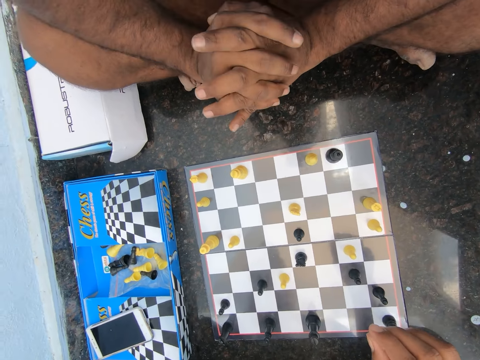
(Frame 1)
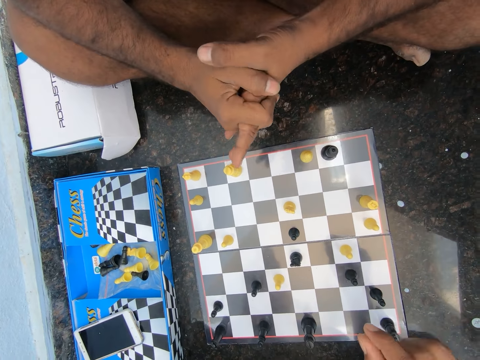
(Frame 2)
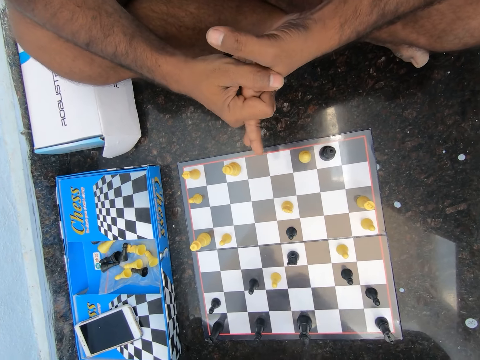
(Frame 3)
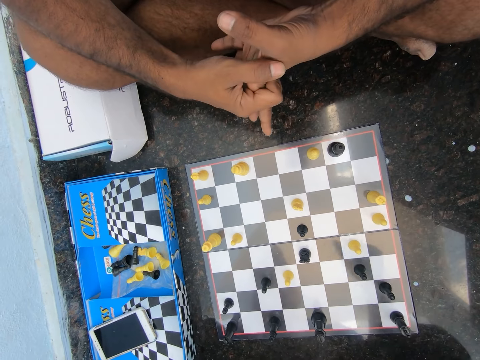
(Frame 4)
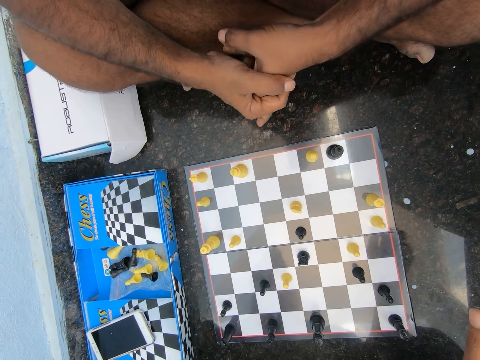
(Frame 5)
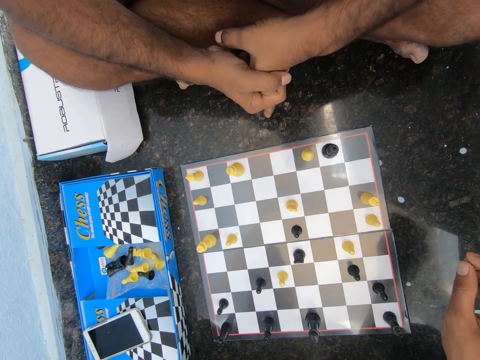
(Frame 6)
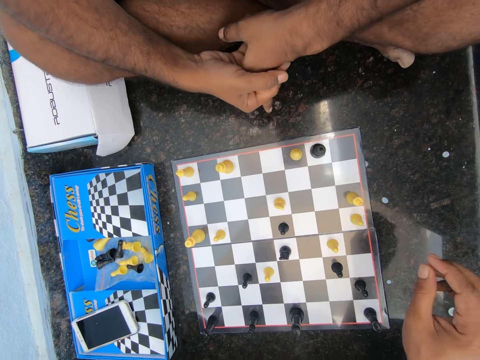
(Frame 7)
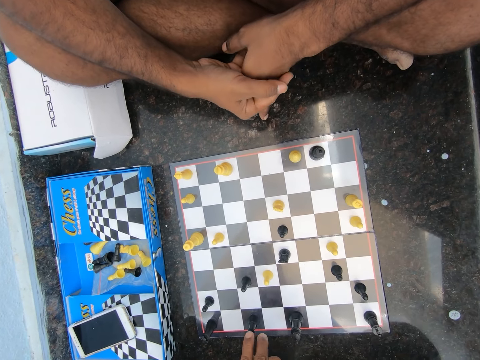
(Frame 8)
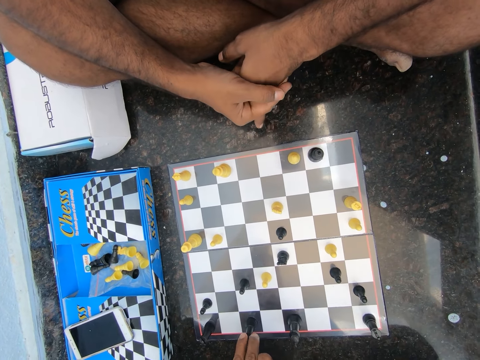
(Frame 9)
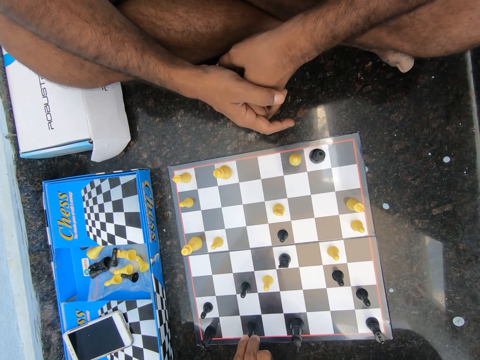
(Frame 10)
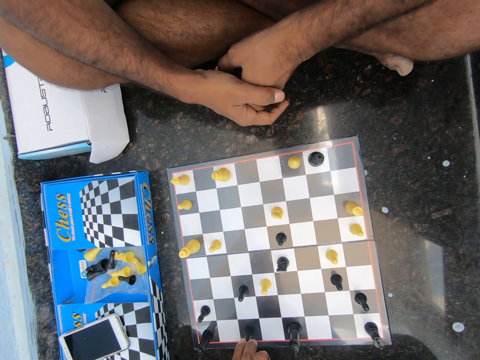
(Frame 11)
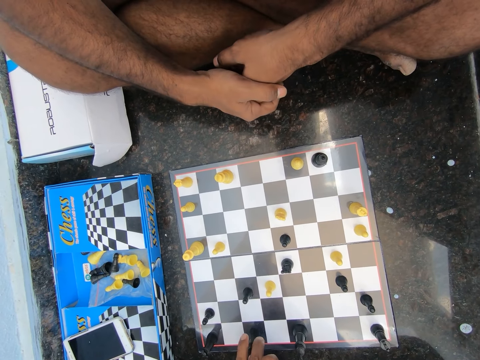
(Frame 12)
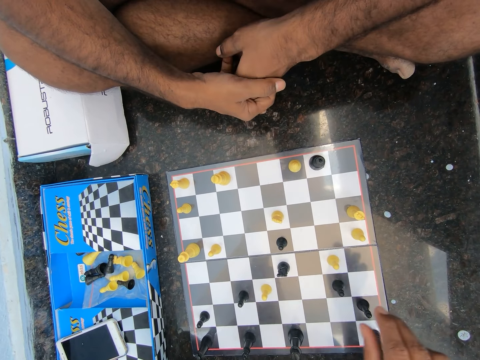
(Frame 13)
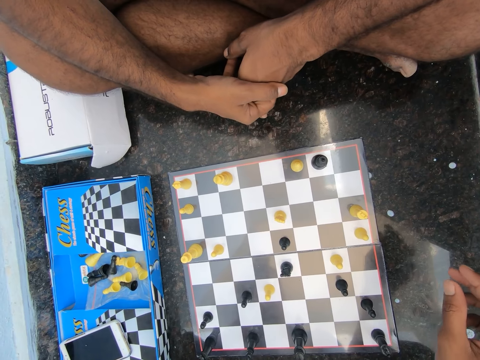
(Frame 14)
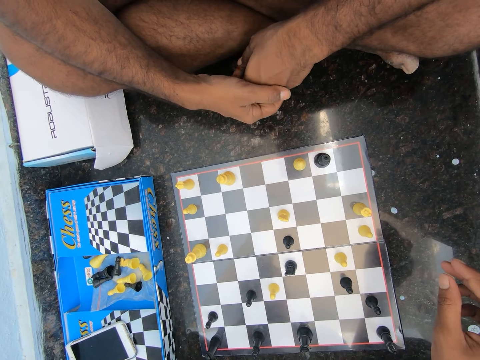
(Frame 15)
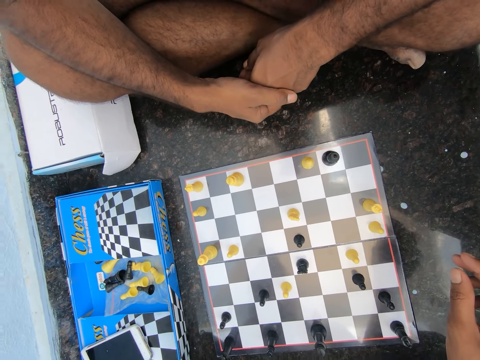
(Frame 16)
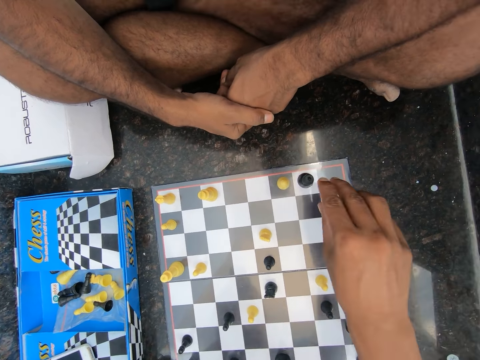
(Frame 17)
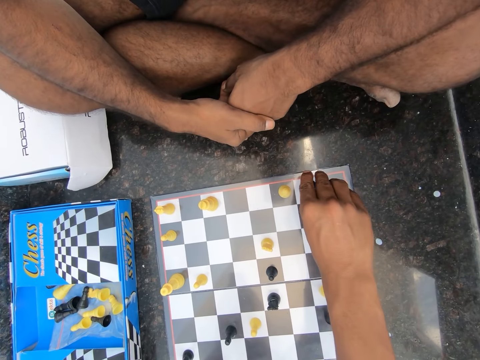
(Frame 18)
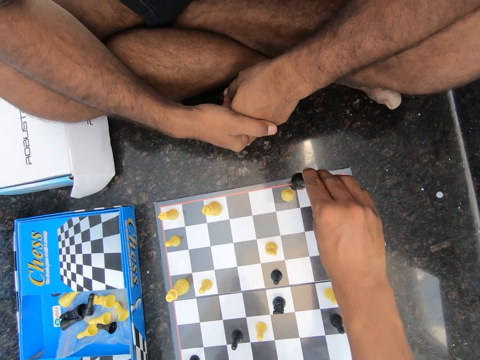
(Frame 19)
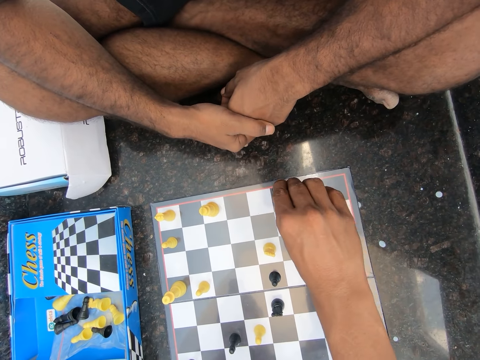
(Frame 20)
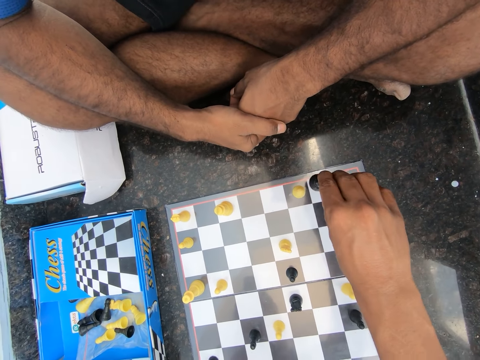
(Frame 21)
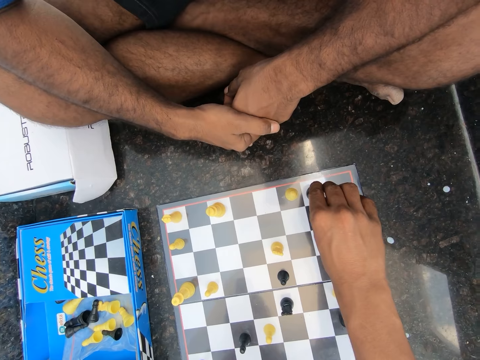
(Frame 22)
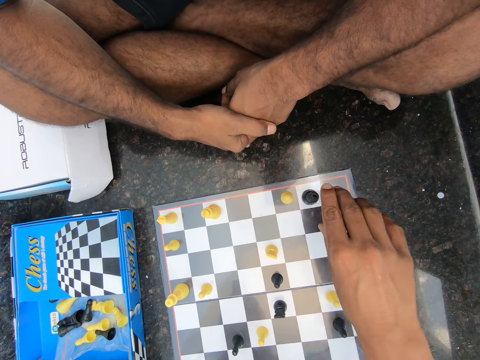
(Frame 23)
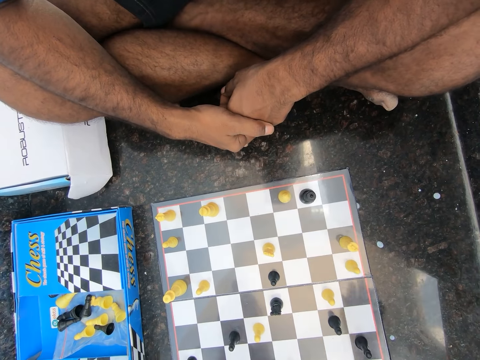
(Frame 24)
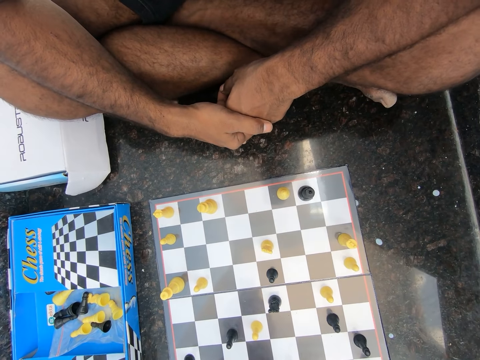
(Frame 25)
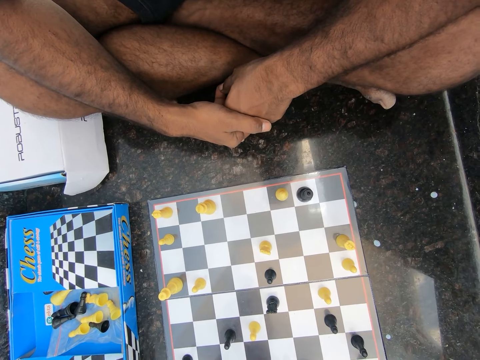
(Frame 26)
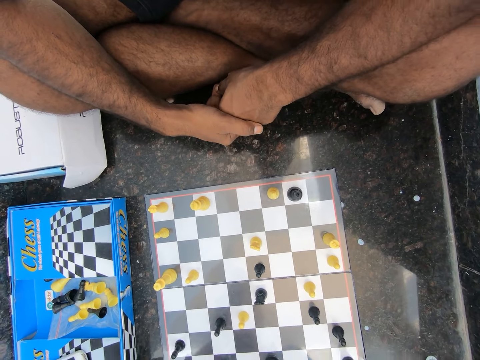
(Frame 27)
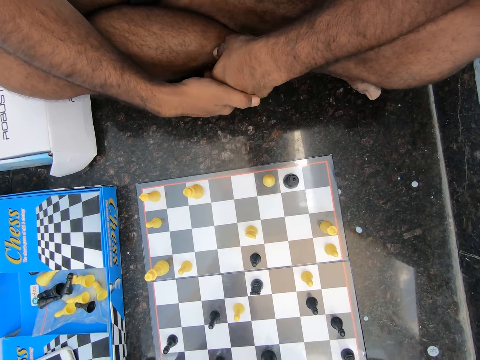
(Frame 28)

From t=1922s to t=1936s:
The camera wearer holds a chess pawn. They move a hand over the chess board. They move the chess pawn across the chess board. They play chess on the floor in the room. They move a hand over the chess board. They look at the chess board.

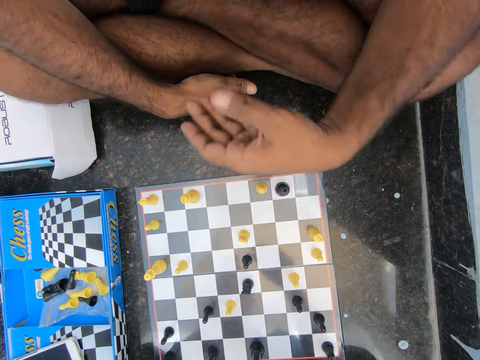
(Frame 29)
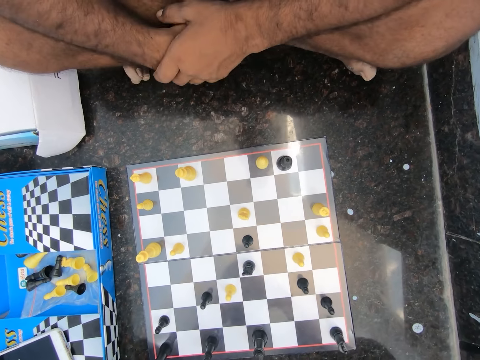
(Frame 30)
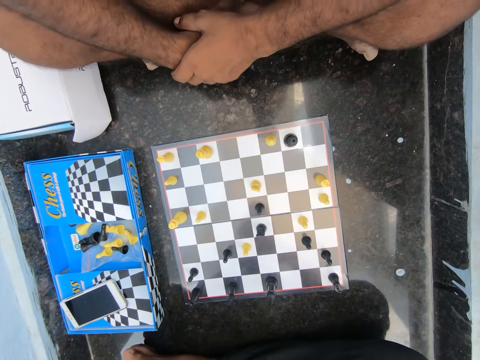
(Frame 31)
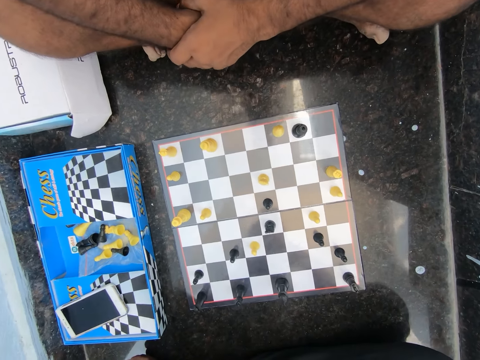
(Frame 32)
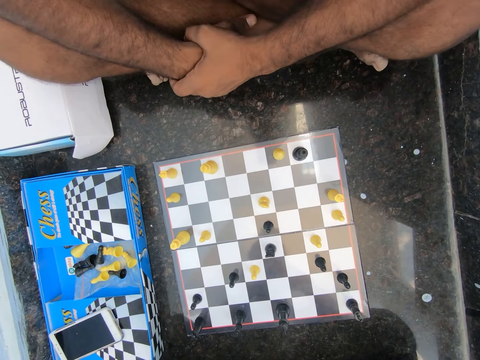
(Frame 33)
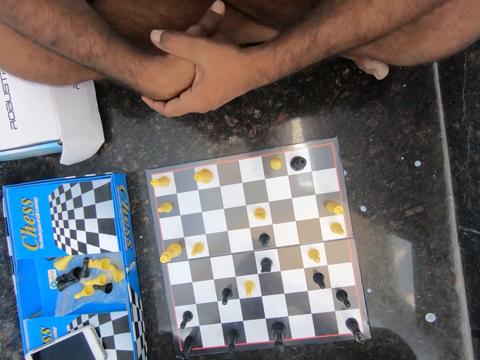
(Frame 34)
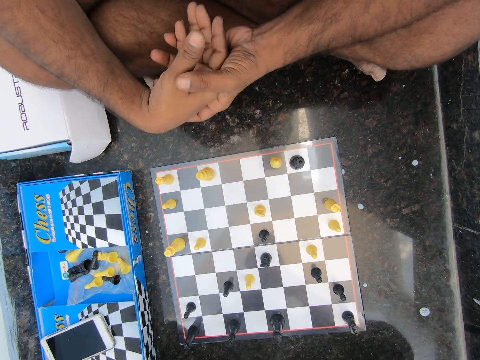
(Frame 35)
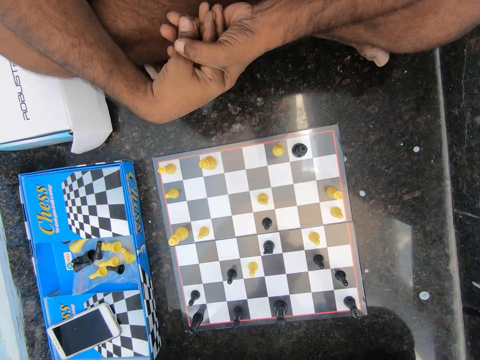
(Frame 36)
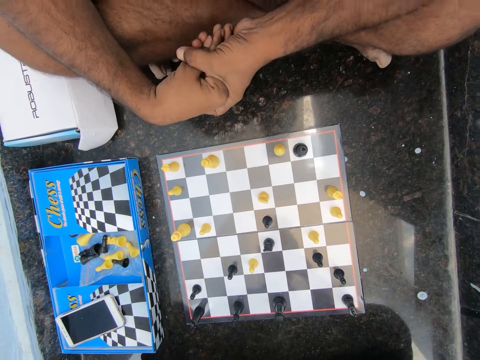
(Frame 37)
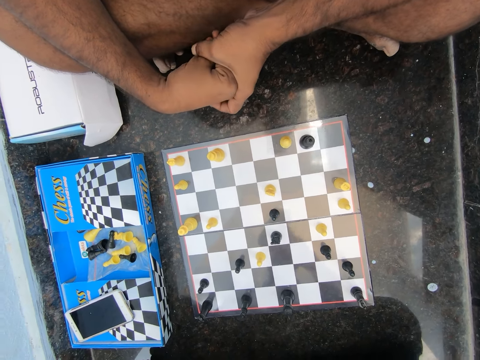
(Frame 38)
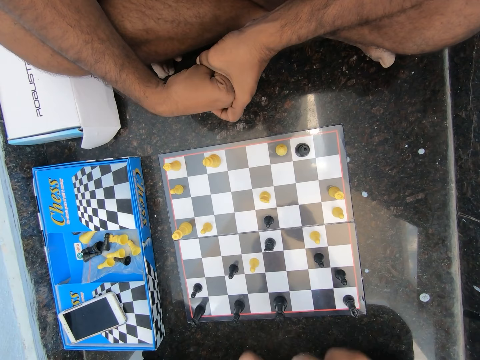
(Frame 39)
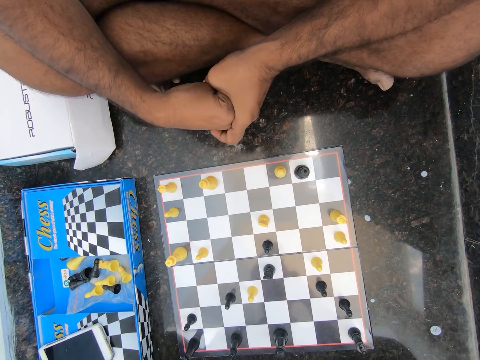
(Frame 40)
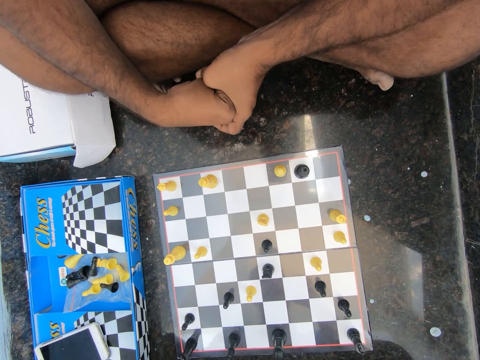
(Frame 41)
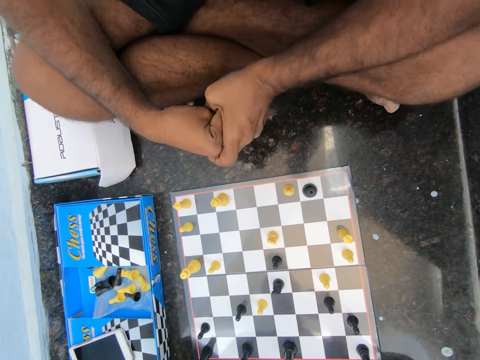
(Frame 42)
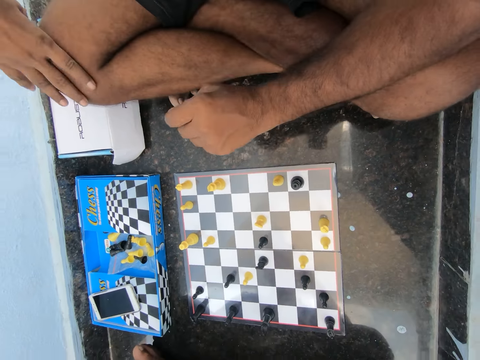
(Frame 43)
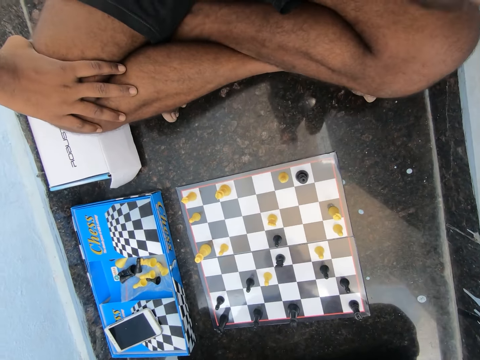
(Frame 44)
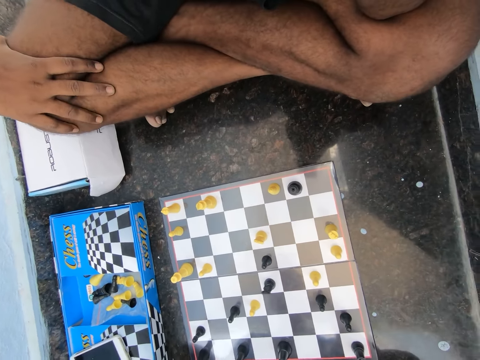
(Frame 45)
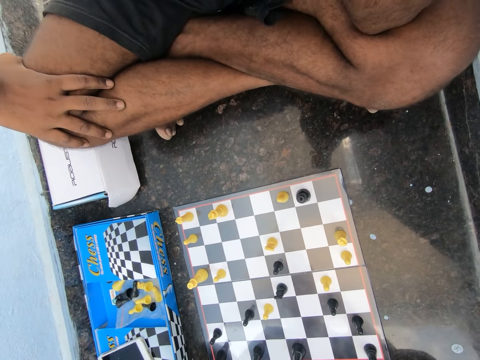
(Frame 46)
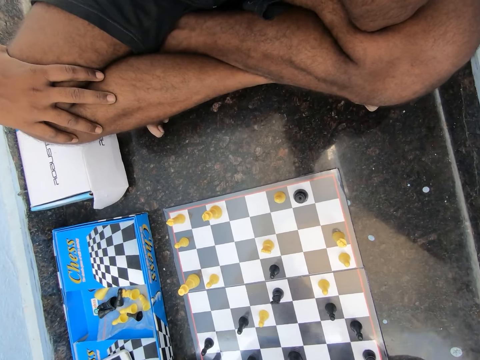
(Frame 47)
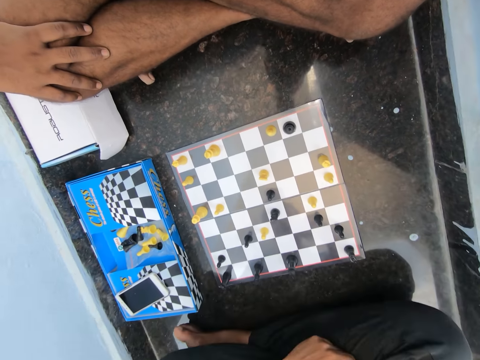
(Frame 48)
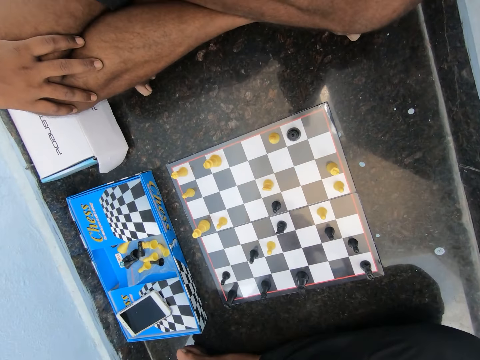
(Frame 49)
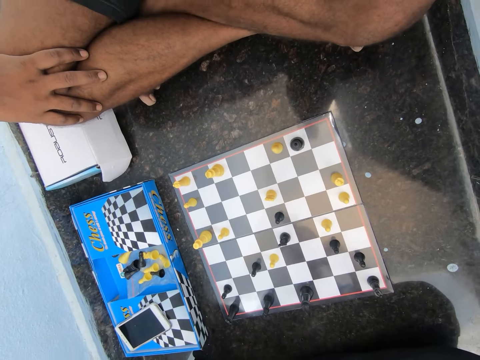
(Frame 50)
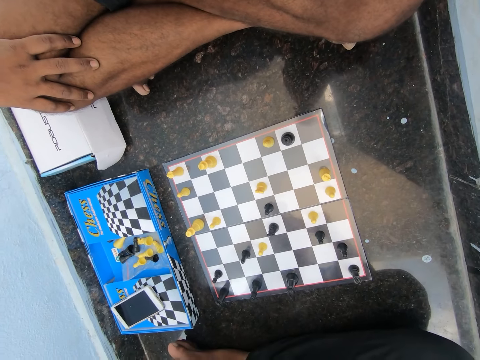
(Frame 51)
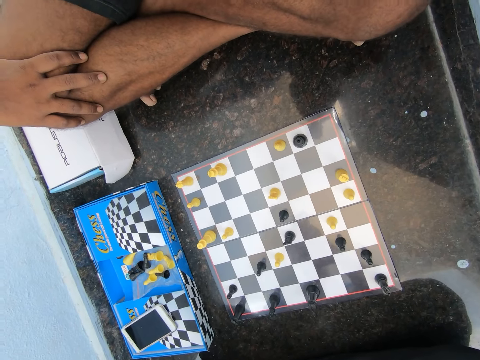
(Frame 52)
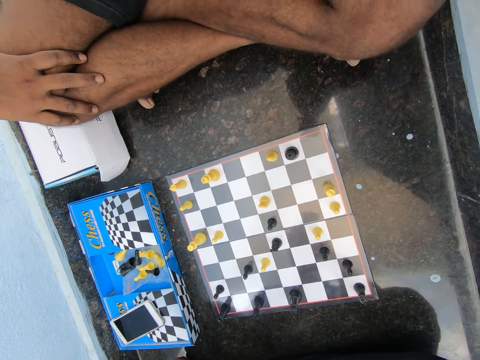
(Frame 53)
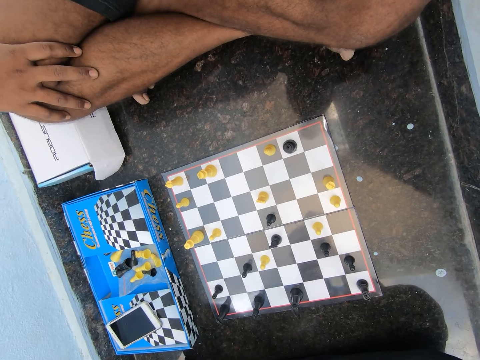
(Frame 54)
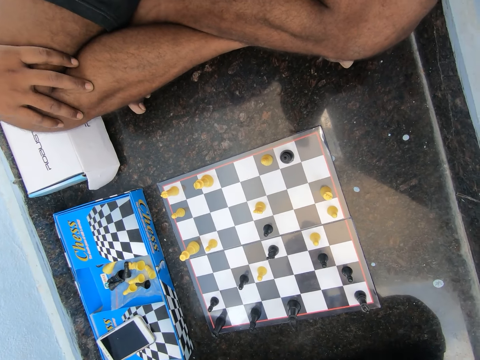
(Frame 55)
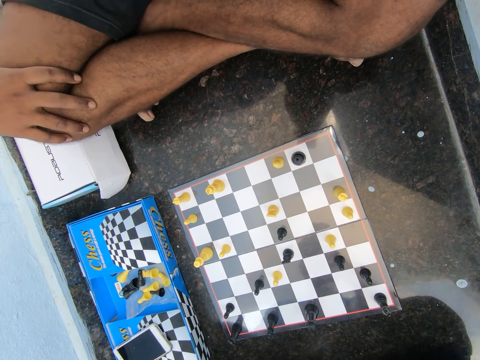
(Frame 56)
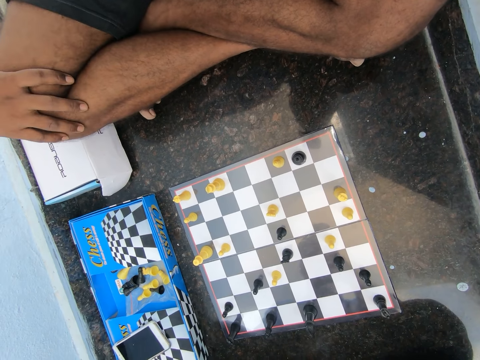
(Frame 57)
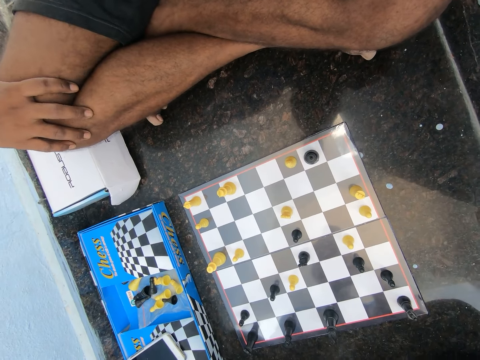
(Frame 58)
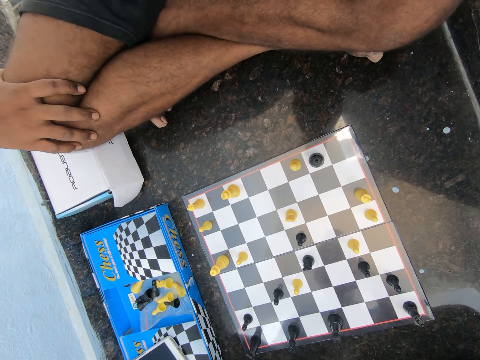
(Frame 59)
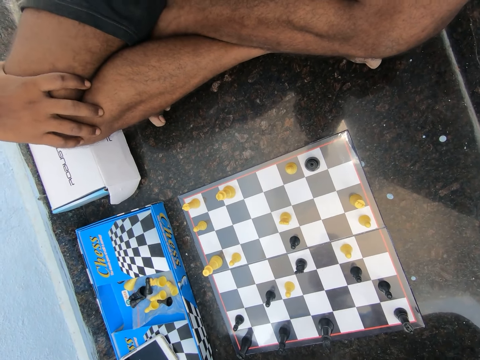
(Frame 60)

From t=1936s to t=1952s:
A man uses gestures and moves hands. The camera wearer uses gestures. They look at the chess board. The man moves hands backwards. The man shakes his knee with his right hand.
